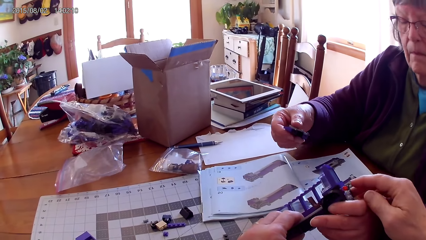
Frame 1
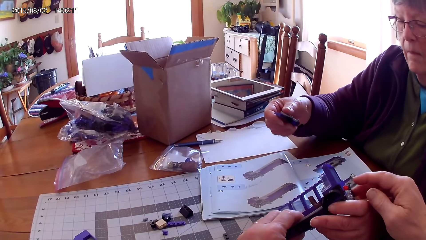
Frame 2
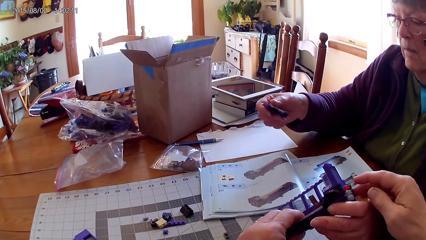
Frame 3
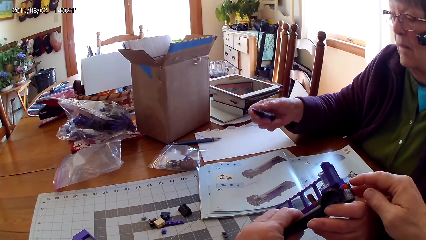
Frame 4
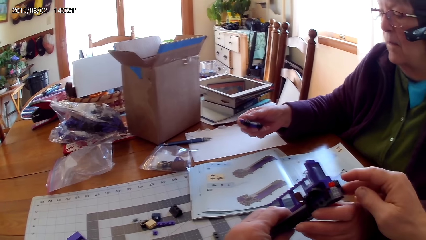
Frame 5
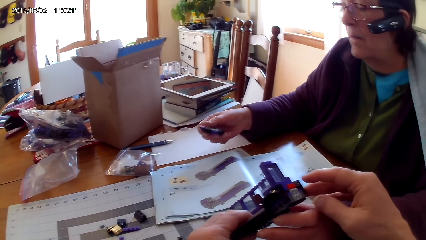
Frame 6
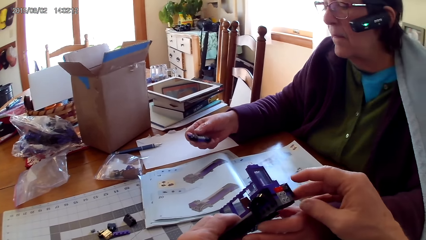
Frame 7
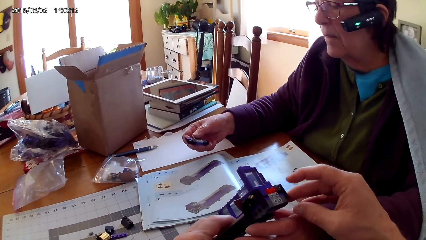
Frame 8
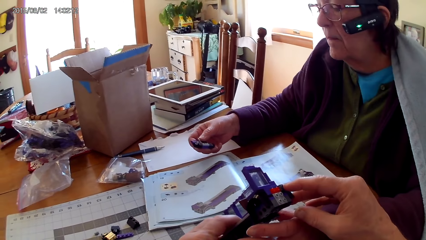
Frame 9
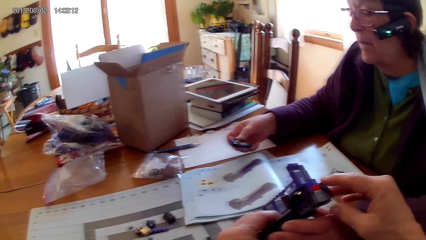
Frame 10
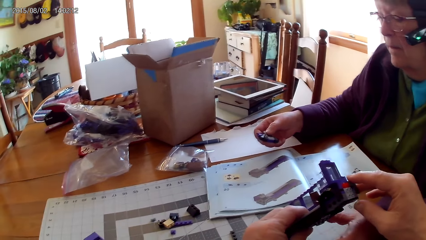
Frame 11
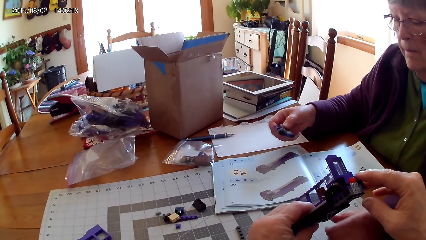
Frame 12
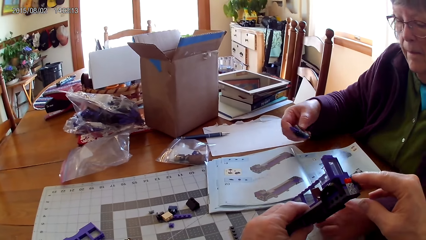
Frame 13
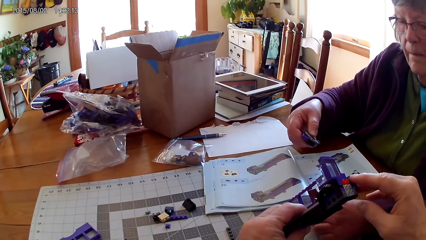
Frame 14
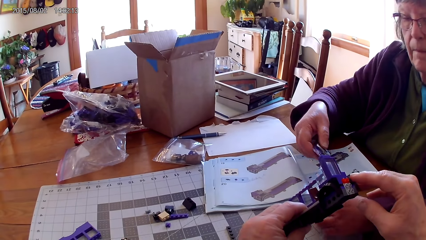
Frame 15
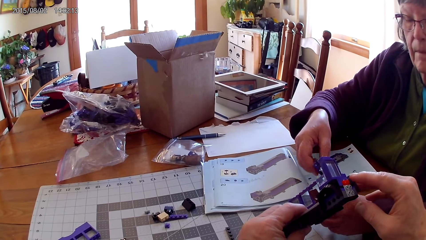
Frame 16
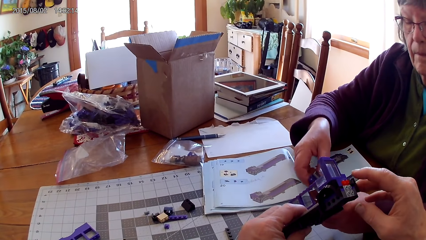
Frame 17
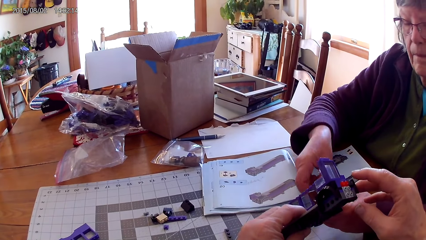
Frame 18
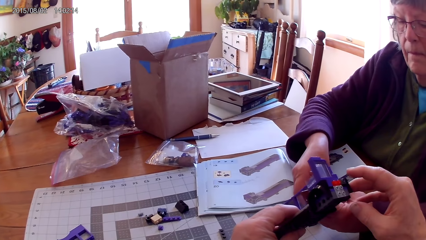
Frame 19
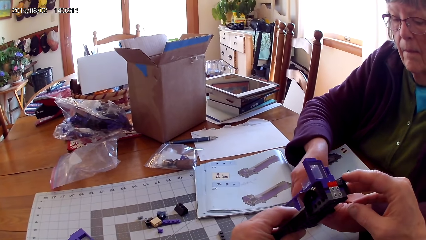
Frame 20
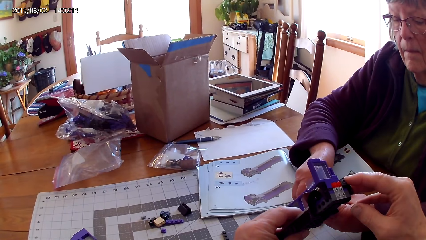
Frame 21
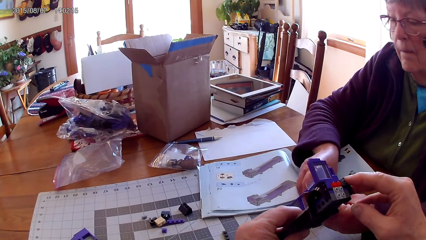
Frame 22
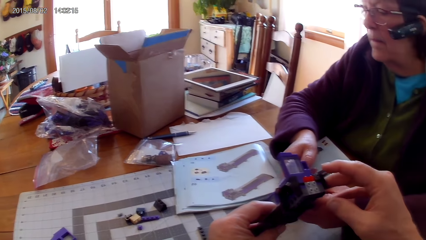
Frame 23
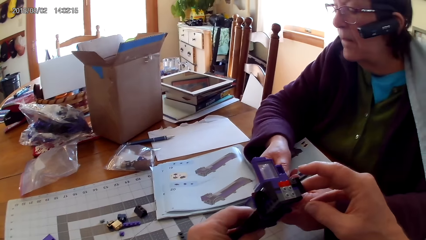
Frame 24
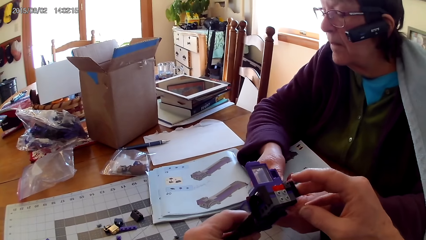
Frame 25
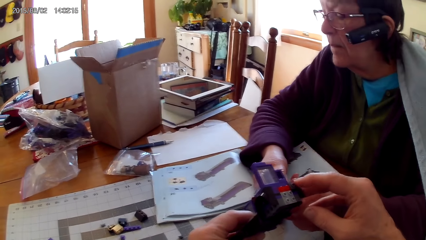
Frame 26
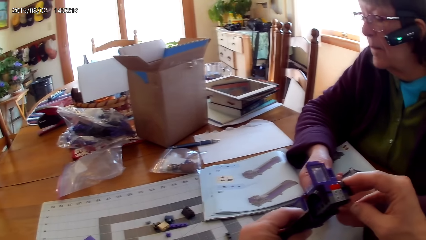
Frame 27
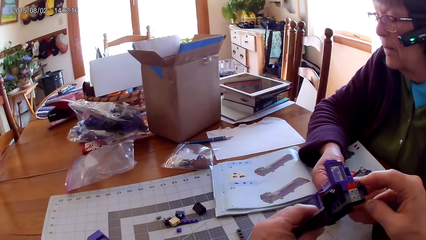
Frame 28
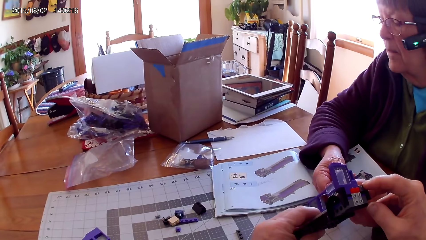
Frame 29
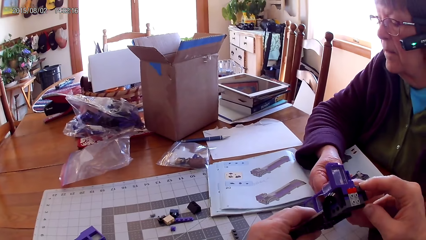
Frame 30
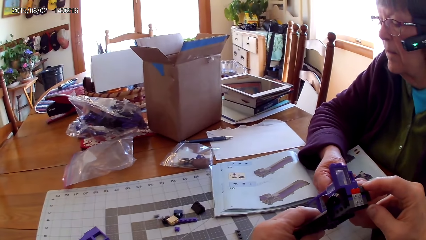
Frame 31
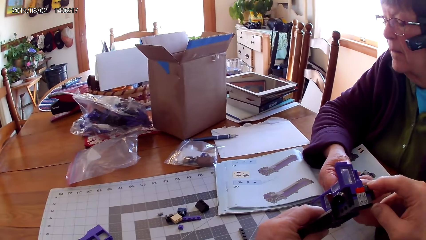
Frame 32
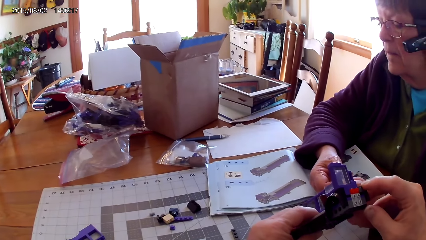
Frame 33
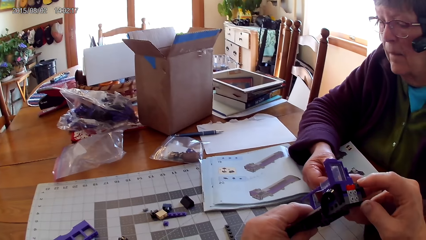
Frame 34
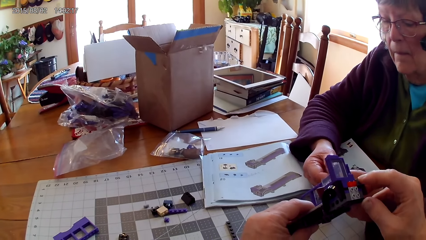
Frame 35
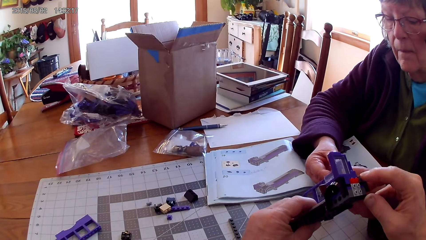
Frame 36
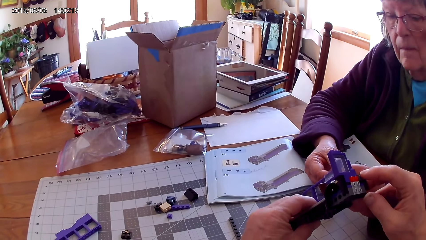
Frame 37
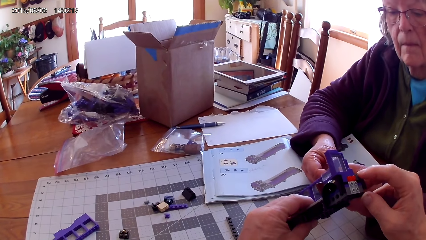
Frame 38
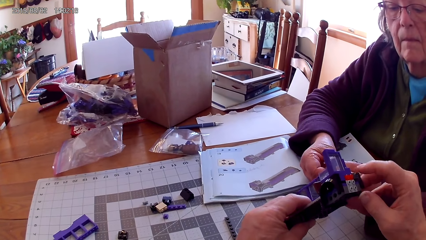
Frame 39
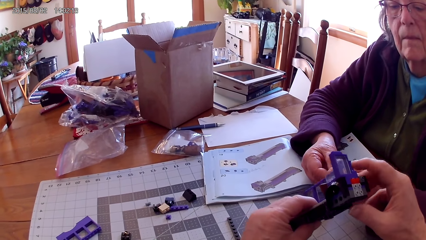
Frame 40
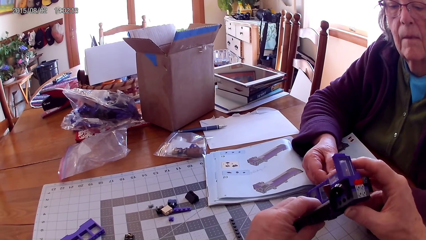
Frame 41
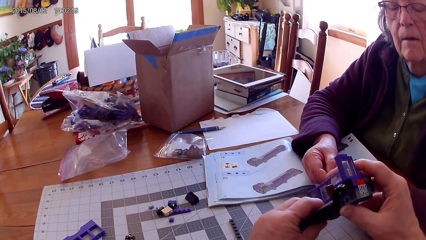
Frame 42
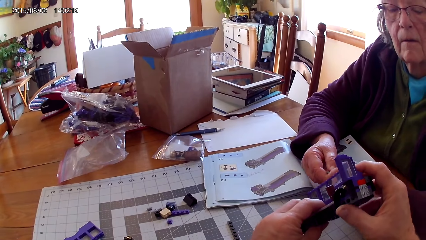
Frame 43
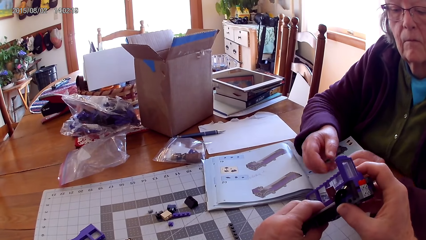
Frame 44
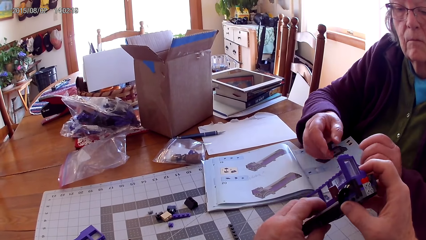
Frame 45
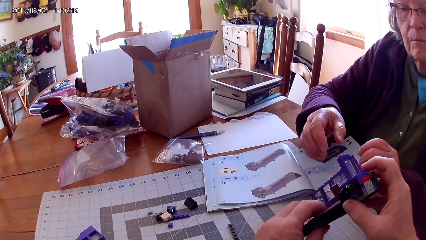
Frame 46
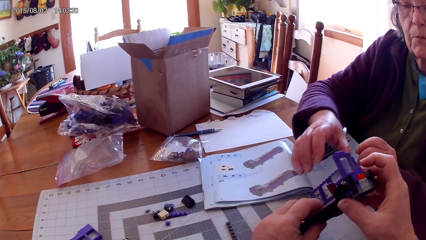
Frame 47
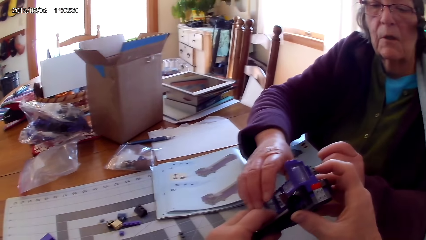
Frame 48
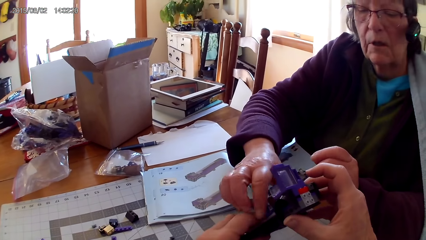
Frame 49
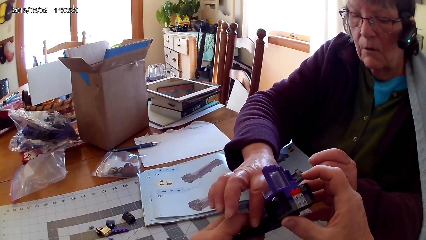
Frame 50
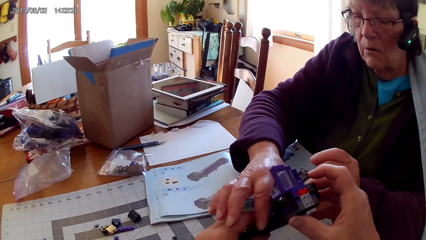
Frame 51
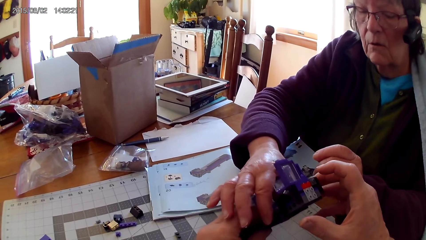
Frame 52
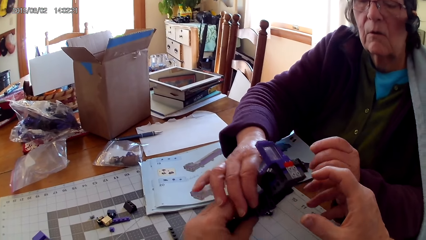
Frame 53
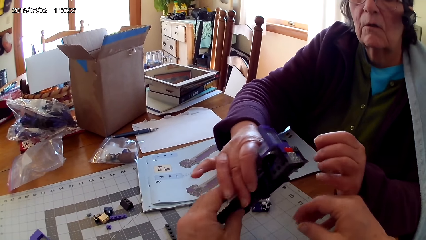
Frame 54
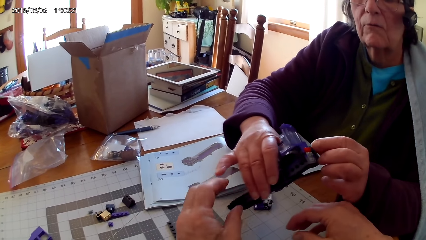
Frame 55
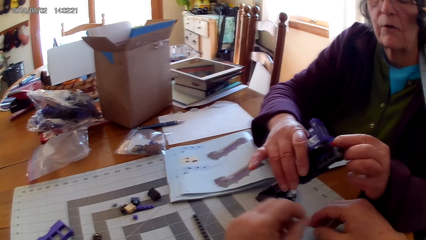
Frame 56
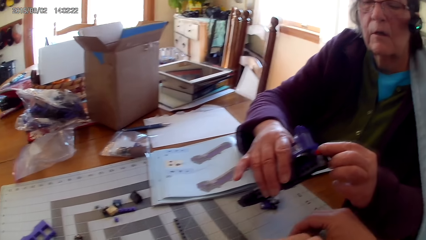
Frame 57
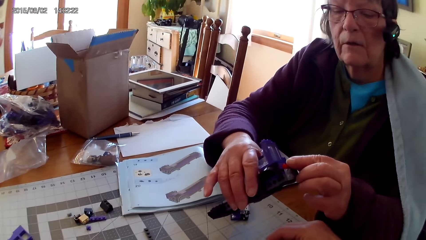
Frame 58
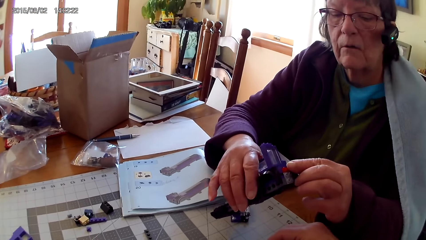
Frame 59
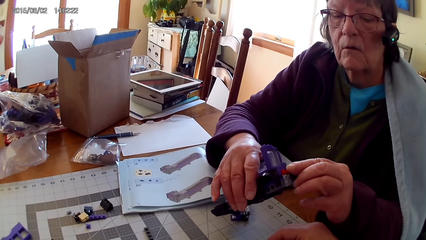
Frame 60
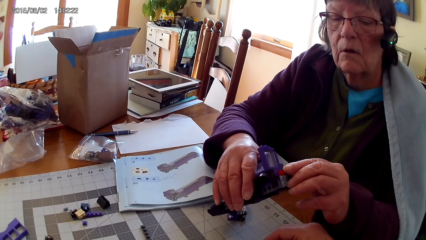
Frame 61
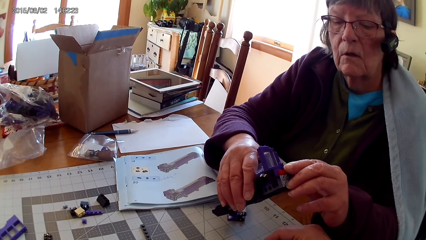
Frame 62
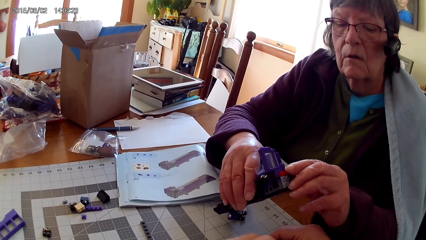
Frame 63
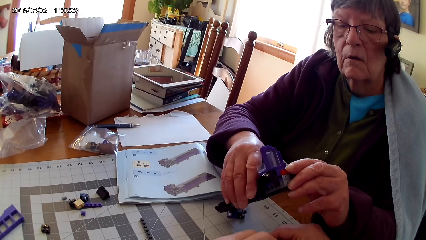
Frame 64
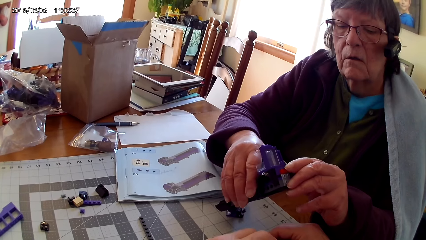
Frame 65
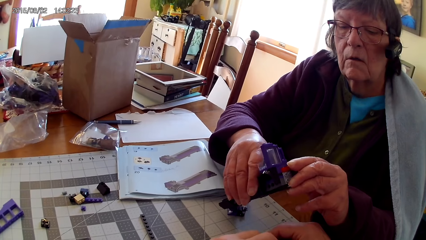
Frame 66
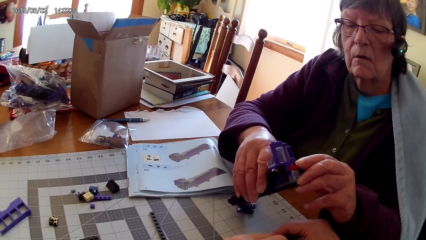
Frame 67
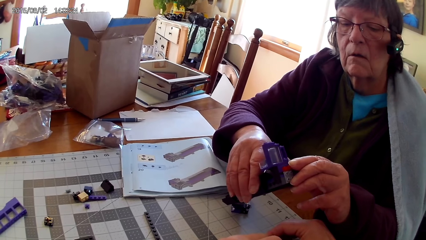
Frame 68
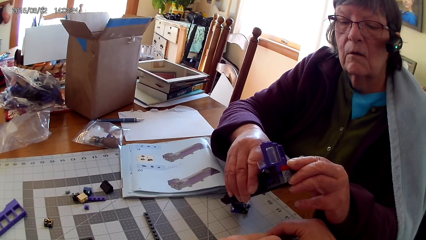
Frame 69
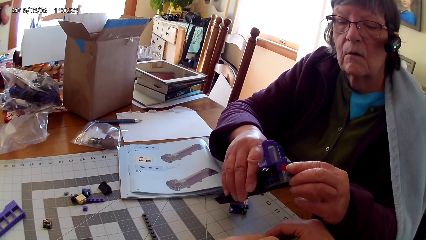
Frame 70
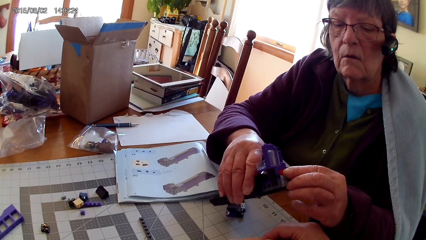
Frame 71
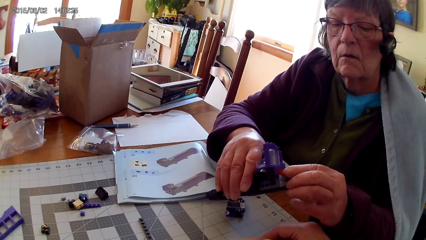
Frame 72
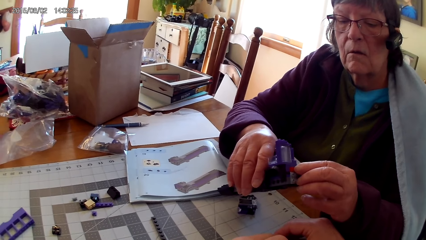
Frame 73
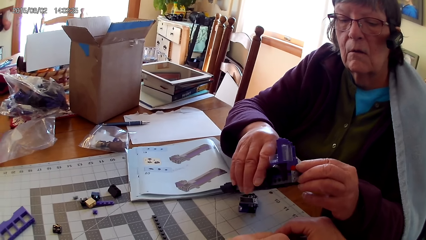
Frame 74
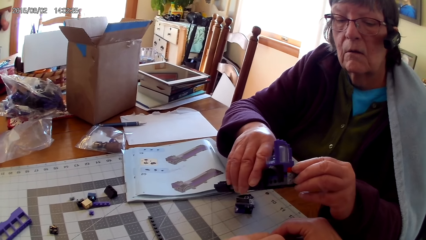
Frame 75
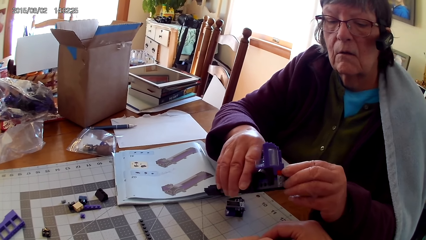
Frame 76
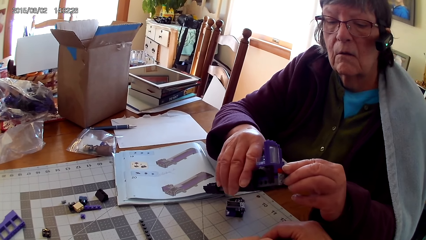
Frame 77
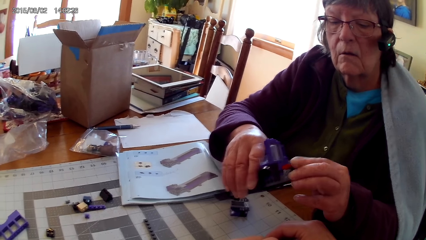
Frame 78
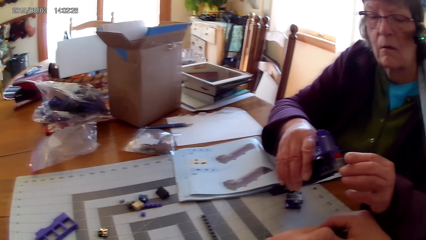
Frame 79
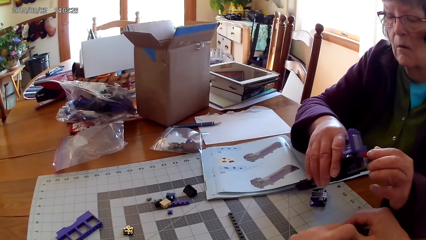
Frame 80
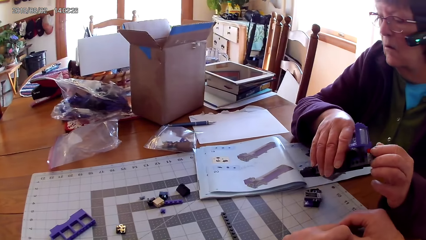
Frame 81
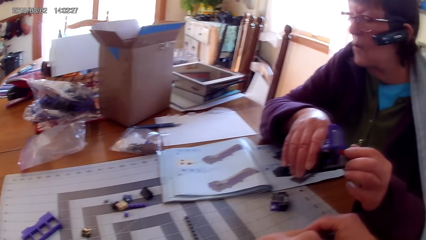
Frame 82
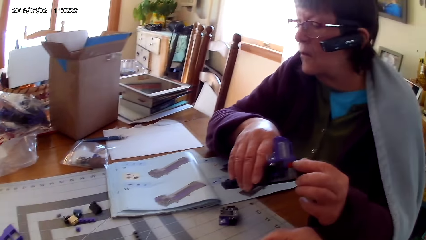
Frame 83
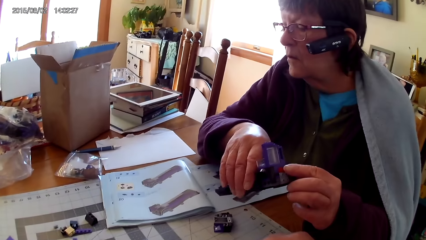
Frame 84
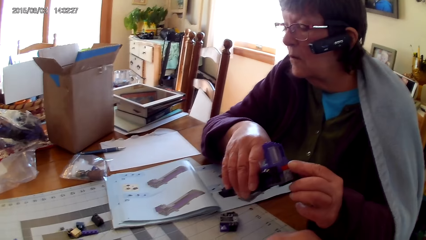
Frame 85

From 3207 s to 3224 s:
The camera wearer holds a LEGO structure or box on a table. A lady looks through pages of a LEGO manual book and holds the LEGO piece. The camera wearer touches the LEGO box. The lady fixes the LEGO piece, places a LEGO on the table, and looks through pages of the LEGO manual book. The lady picks up the LEGO structure from the camera wearer and fixes the LEGO structure.
